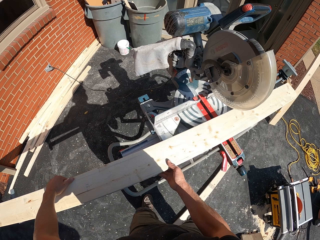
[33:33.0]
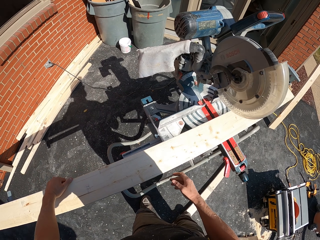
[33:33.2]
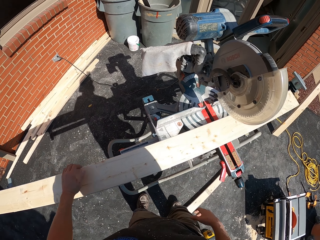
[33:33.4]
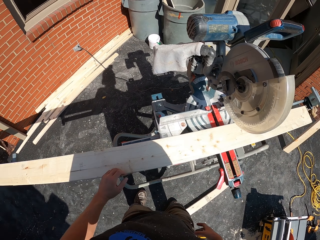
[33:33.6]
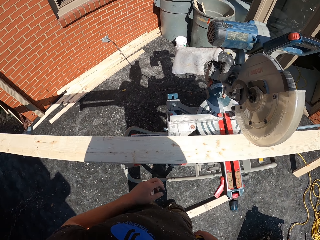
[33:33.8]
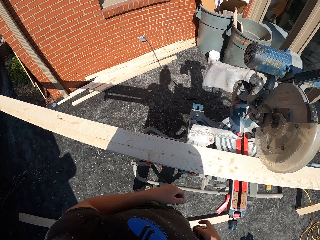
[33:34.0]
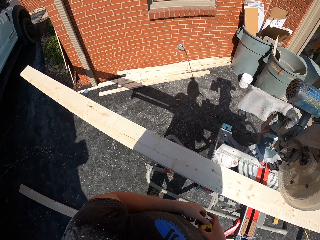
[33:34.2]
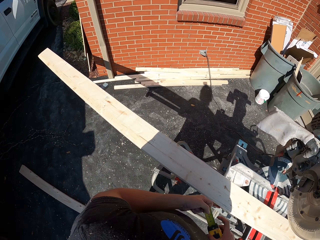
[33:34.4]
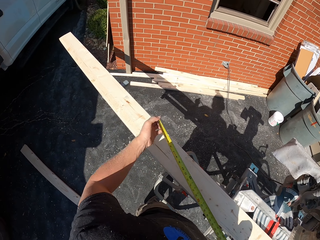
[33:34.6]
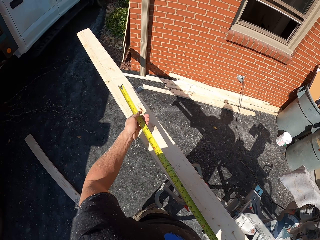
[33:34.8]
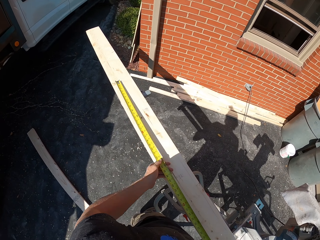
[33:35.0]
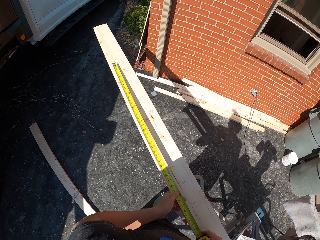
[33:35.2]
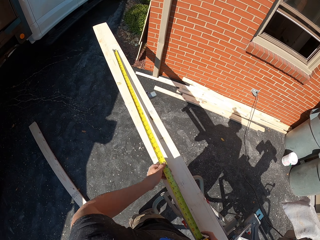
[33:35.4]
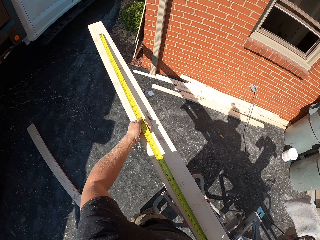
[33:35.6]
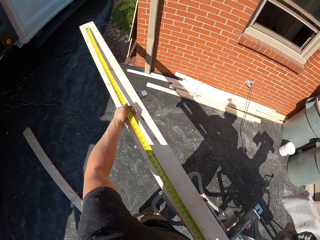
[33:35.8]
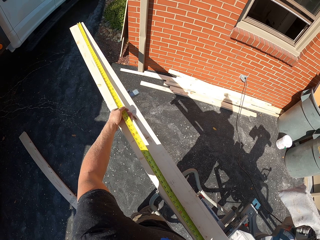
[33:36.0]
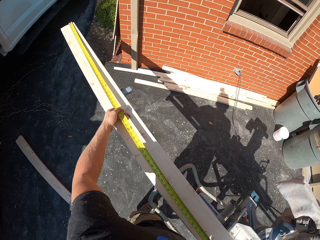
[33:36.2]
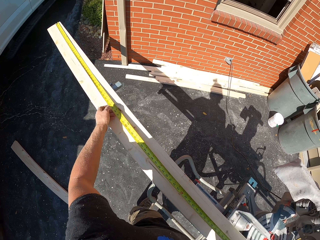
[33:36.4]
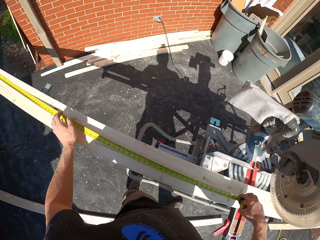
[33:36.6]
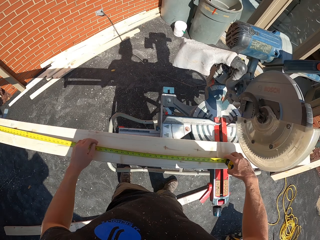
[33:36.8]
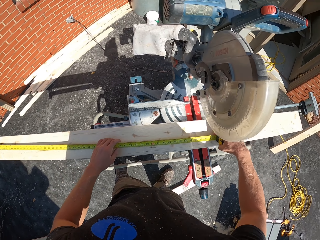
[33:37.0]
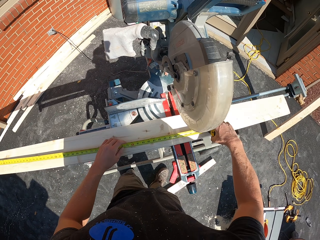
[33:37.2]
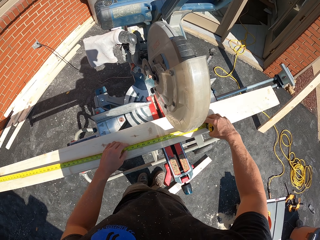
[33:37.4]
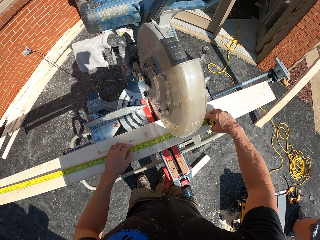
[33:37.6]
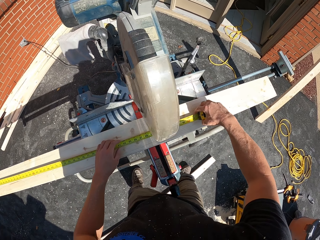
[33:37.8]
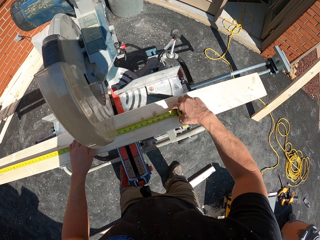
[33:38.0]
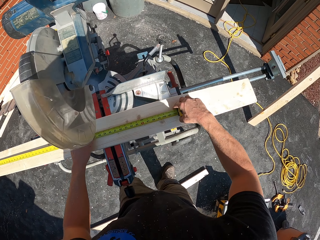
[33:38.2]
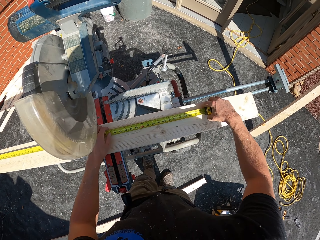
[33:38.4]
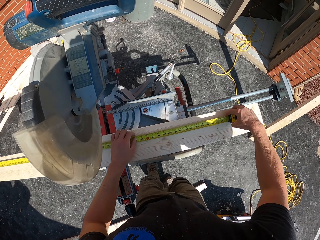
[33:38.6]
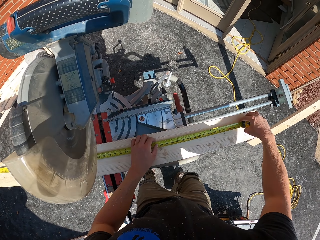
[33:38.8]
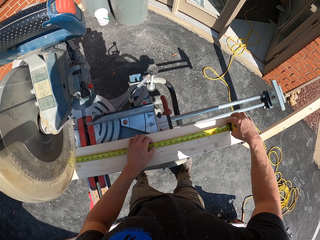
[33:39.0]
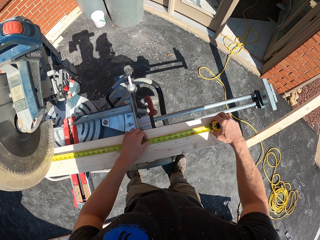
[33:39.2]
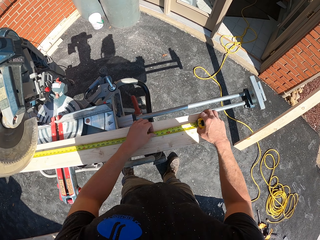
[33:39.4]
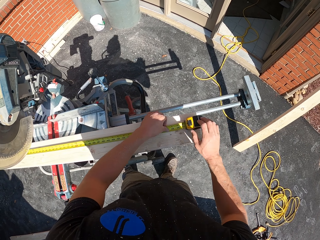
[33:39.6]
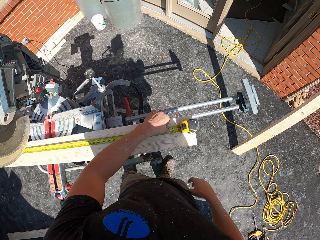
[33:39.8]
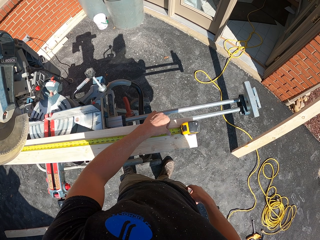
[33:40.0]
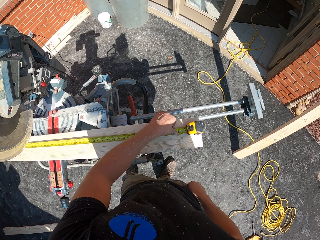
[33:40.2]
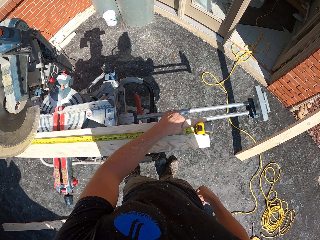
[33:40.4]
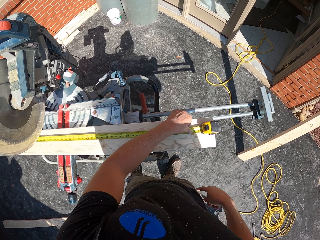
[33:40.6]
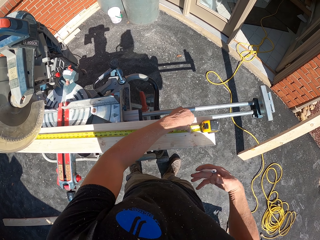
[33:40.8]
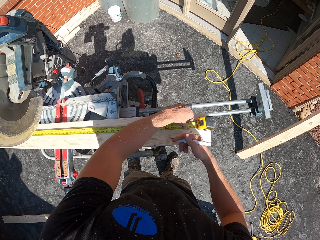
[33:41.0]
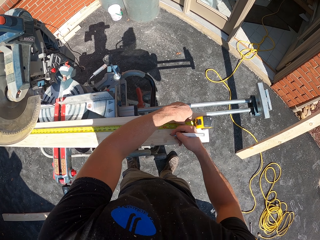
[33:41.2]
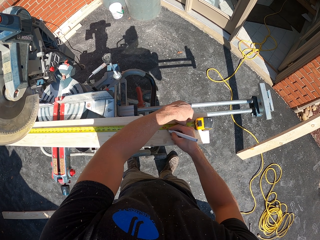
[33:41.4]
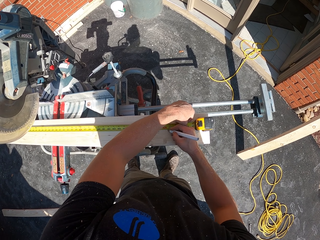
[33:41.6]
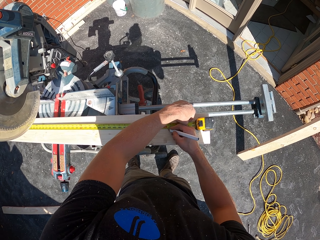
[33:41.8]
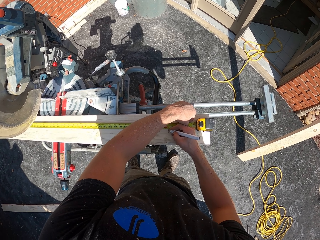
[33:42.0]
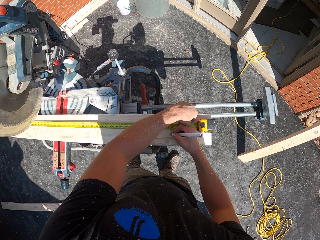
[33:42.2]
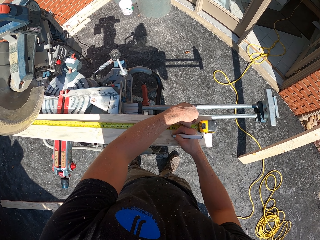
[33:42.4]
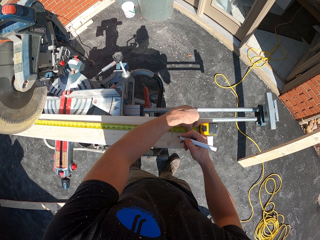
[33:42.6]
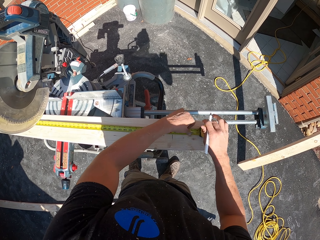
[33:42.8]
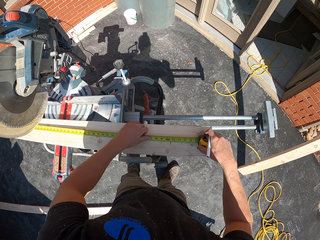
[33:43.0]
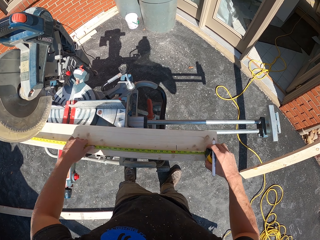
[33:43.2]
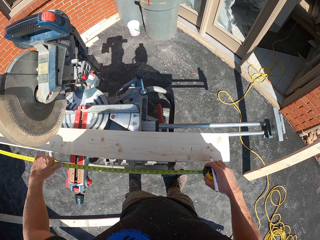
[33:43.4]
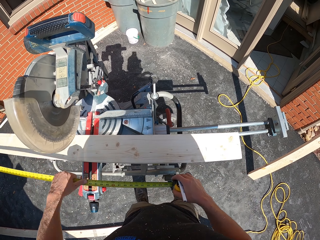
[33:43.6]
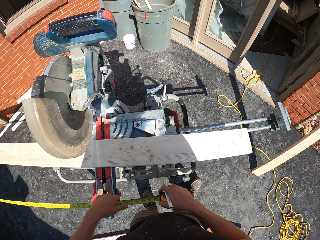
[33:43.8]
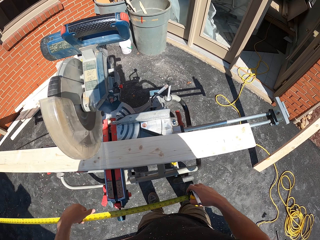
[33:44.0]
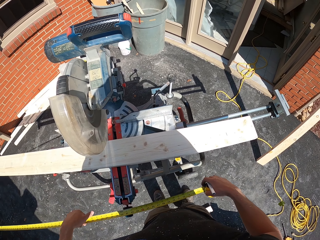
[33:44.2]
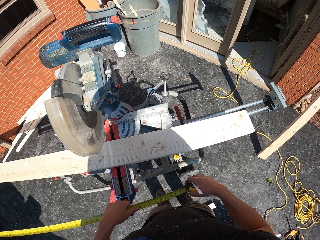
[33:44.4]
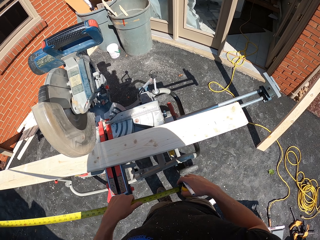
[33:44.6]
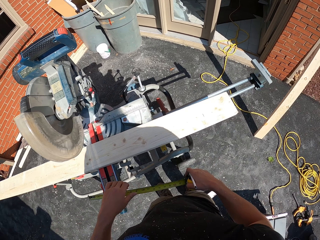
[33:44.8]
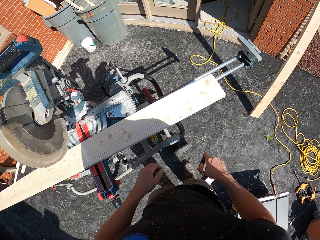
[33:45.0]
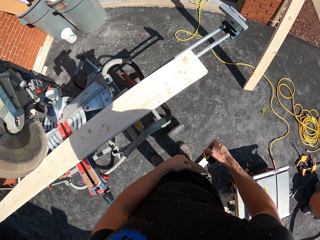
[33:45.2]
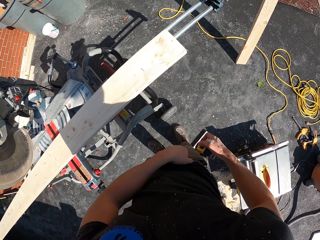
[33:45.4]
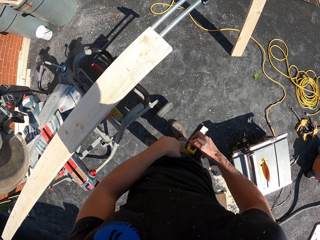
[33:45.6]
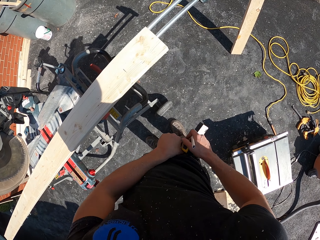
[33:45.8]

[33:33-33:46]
The camera wearer puts the wood on the machine. They take a tape measure from the pocket. They place the measuring tape on the wood and measure the wood with the measuring tape. They take a pencil from the pocket. They move the right hand in the pocket. They put a mark on the wood with the pencil. They move the measuring tape with both hands and fold back the measuring tape.

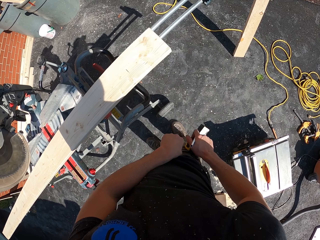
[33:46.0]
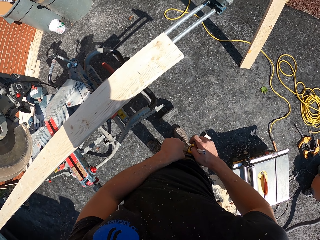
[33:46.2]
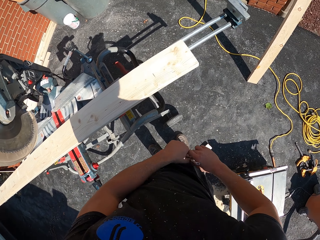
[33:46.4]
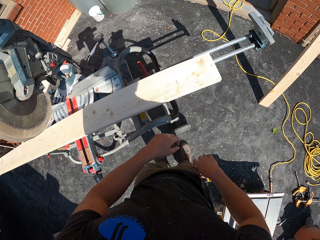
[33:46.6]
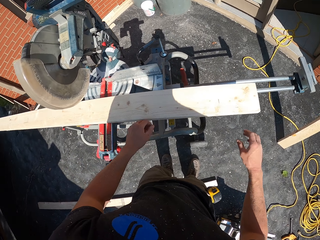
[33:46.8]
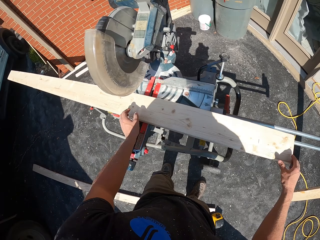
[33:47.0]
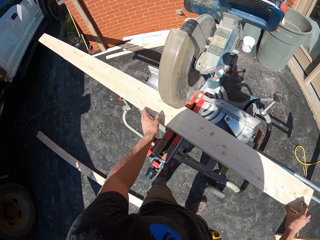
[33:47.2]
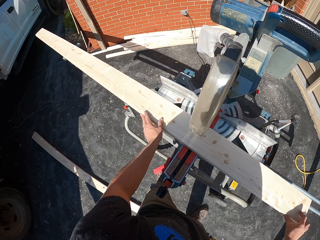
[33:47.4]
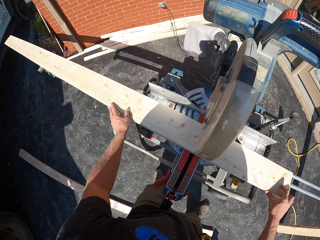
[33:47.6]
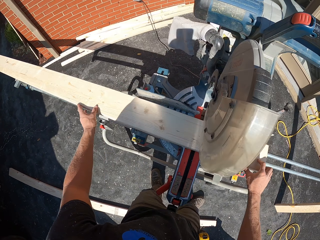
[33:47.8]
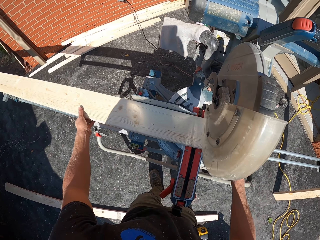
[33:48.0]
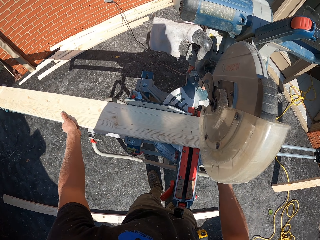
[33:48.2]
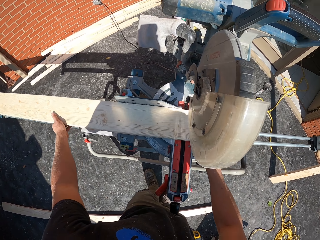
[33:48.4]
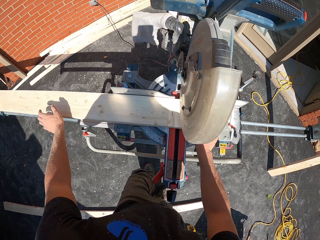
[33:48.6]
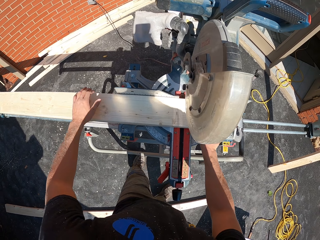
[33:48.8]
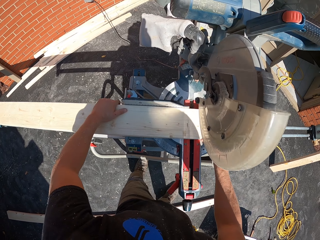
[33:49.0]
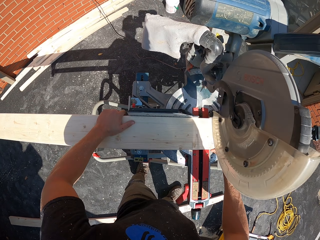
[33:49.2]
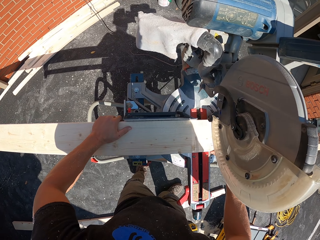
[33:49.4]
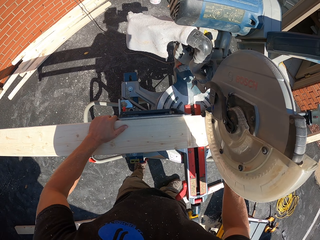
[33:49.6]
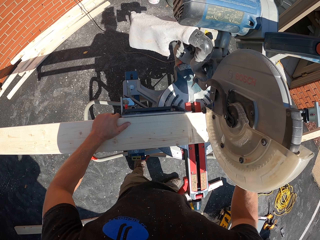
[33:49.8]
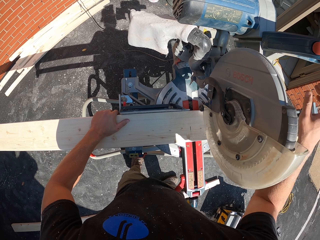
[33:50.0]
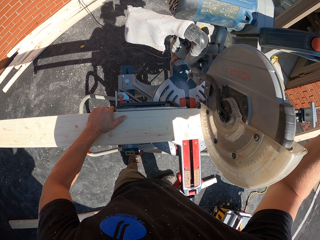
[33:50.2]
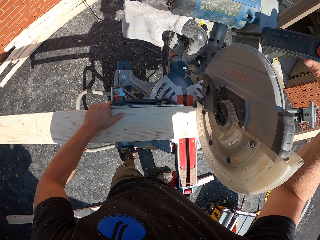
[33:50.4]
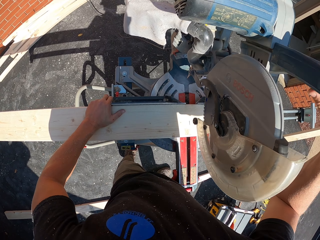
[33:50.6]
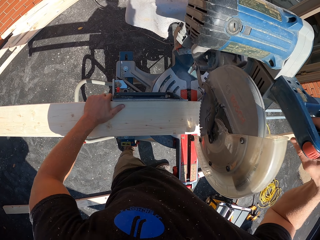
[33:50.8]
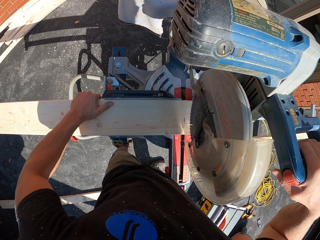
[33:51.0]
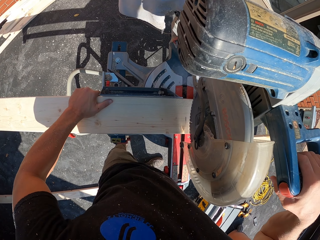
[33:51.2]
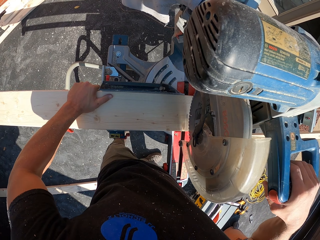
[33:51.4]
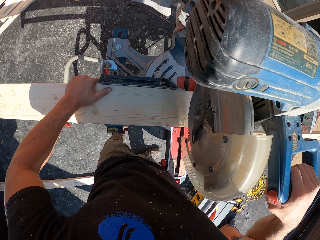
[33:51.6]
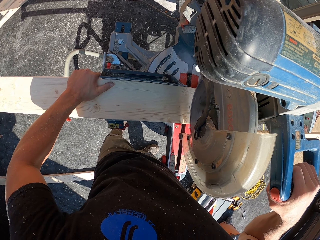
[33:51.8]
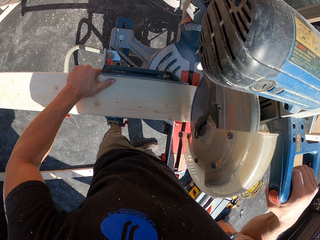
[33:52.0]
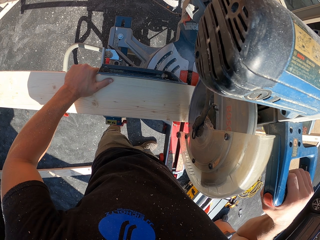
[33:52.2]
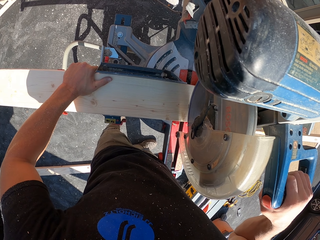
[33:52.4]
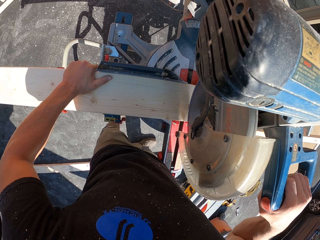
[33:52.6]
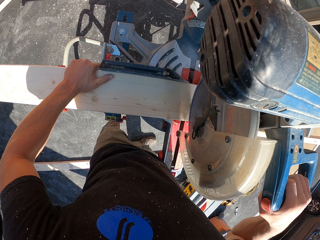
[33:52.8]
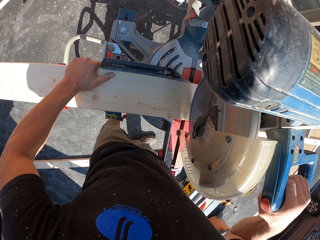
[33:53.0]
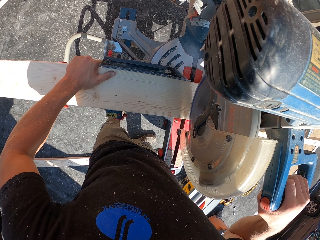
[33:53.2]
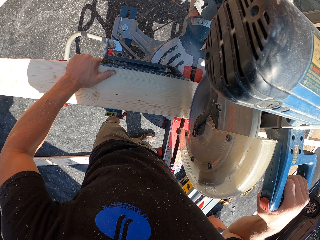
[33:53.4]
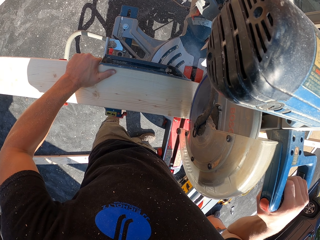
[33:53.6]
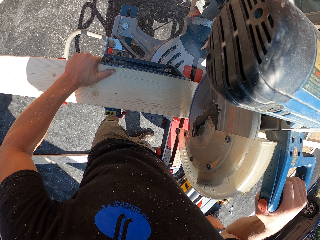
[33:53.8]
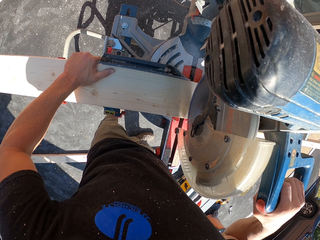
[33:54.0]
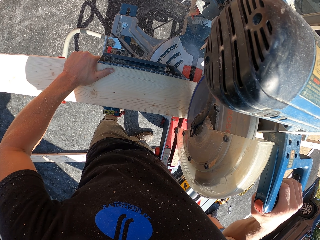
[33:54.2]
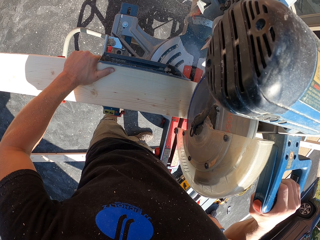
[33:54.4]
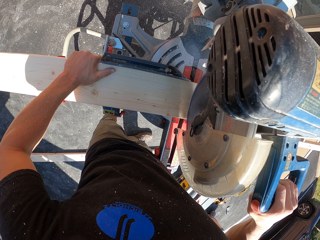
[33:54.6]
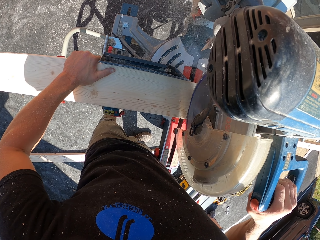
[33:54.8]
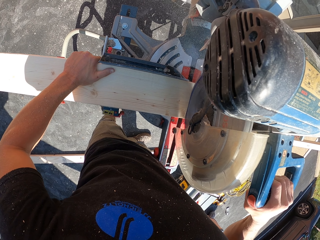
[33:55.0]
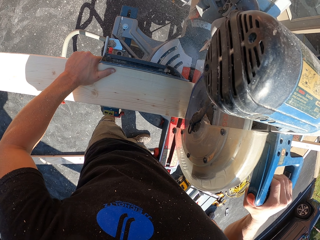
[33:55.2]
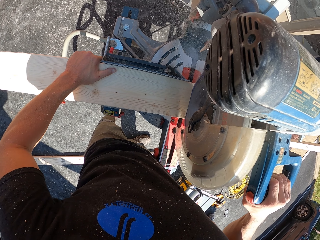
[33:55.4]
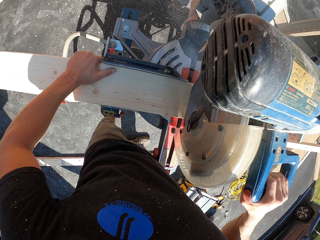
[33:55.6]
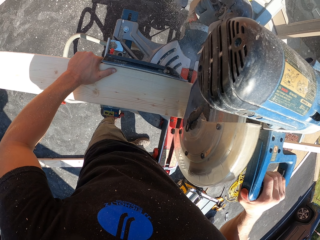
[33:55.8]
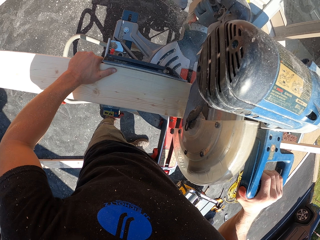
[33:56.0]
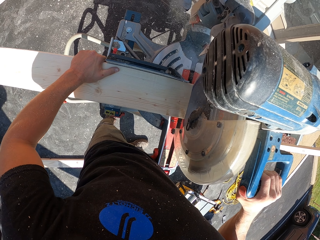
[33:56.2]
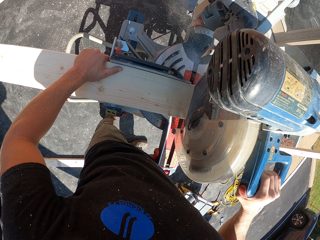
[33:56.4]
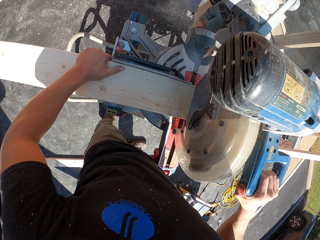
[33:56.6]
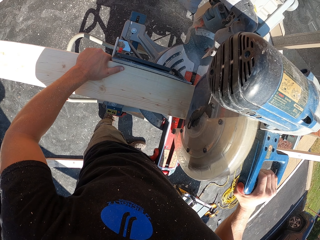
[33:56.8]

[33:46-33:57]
The camera wearer puts the measuring tape in the pocket. They move the wood with both hands. They cut the wood with a machine.
